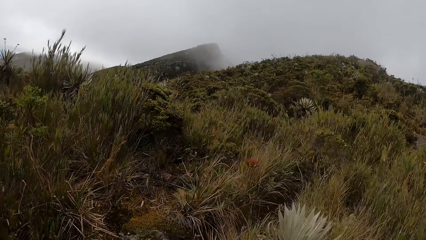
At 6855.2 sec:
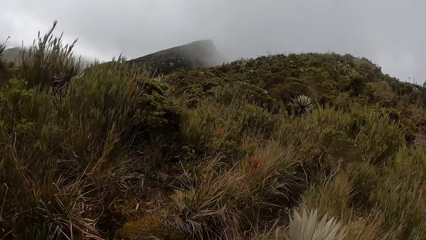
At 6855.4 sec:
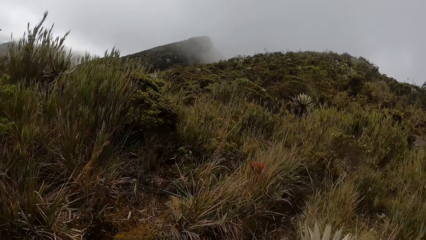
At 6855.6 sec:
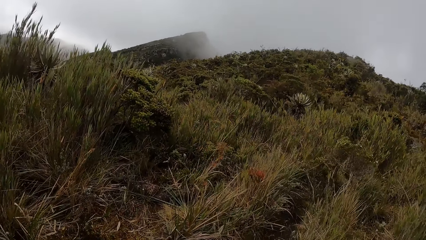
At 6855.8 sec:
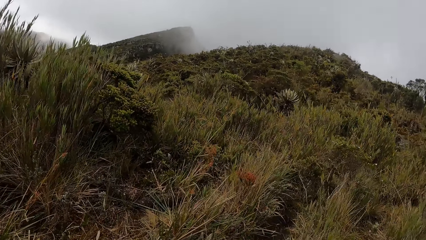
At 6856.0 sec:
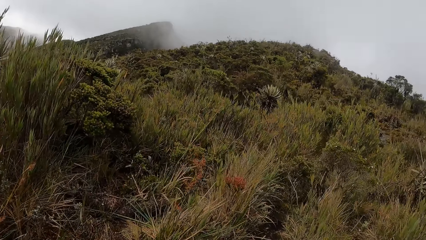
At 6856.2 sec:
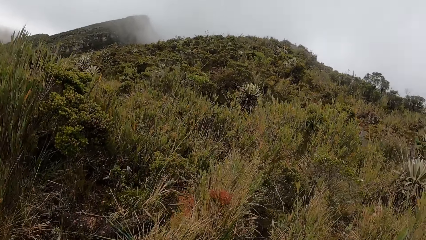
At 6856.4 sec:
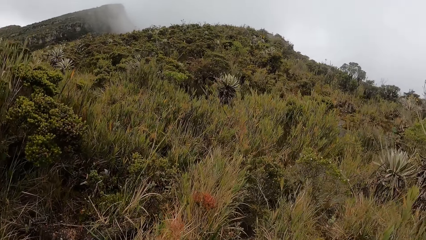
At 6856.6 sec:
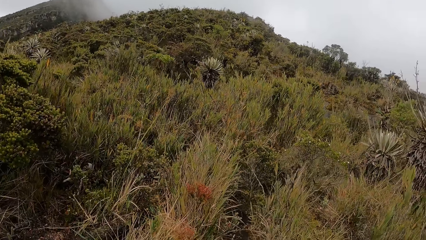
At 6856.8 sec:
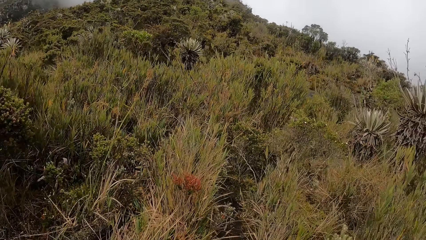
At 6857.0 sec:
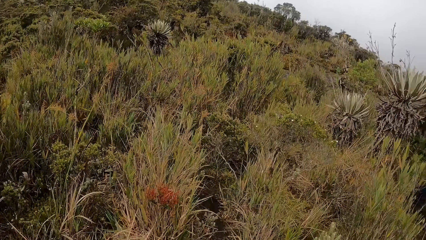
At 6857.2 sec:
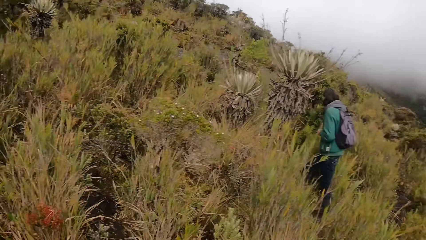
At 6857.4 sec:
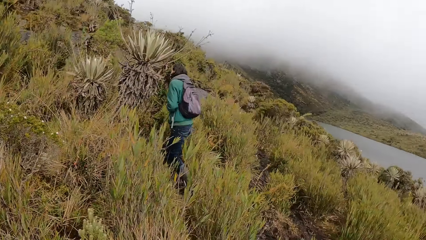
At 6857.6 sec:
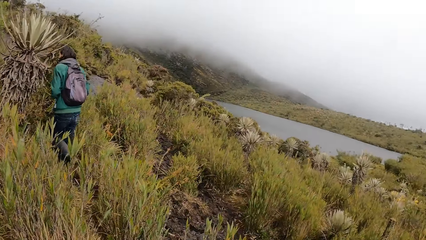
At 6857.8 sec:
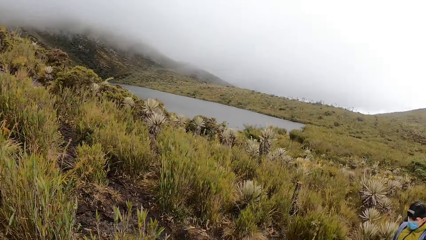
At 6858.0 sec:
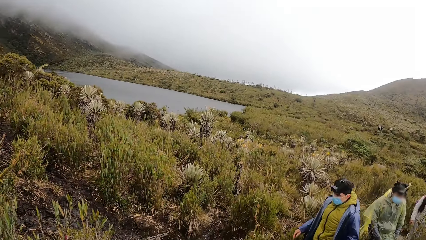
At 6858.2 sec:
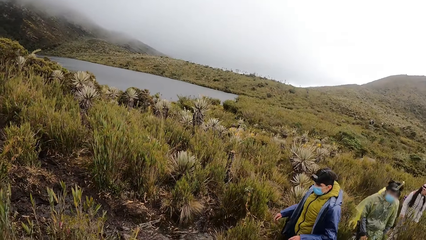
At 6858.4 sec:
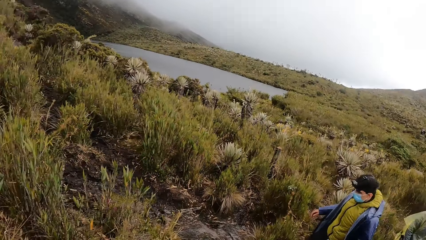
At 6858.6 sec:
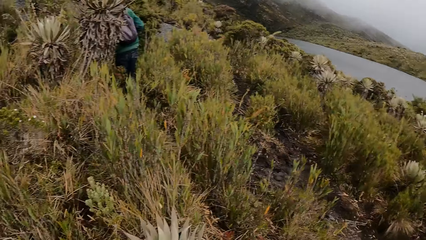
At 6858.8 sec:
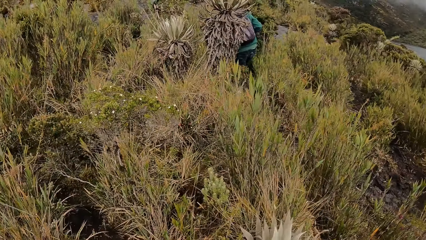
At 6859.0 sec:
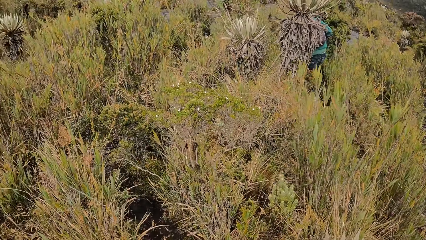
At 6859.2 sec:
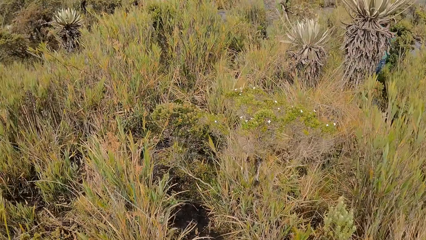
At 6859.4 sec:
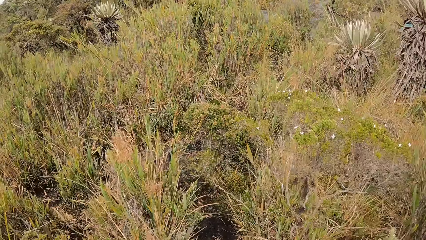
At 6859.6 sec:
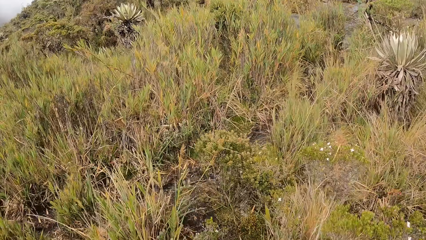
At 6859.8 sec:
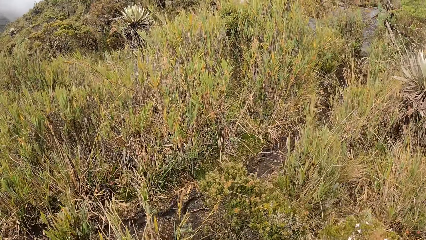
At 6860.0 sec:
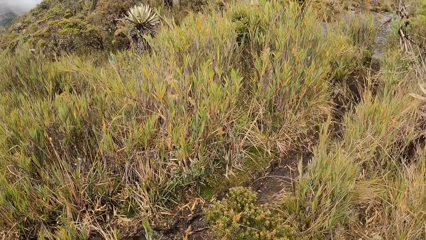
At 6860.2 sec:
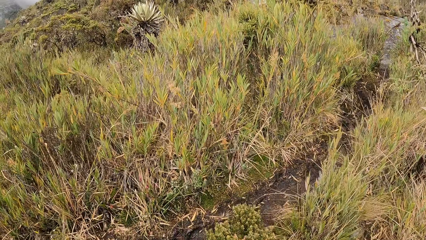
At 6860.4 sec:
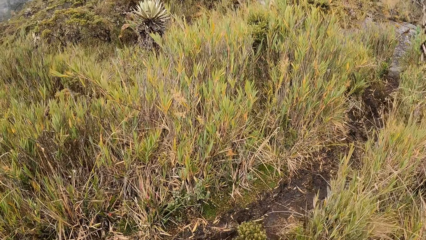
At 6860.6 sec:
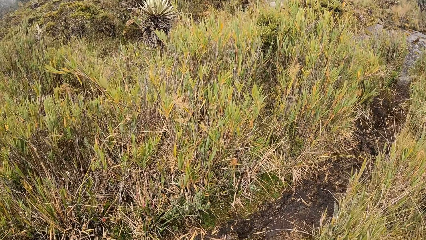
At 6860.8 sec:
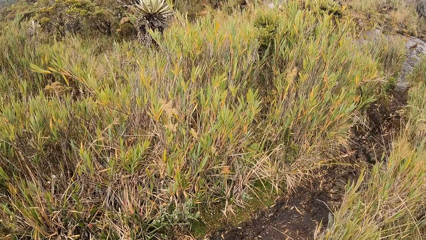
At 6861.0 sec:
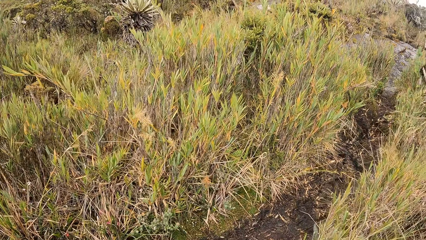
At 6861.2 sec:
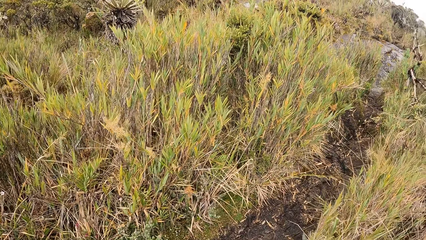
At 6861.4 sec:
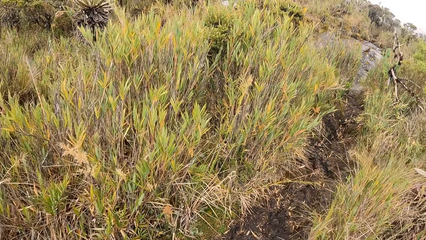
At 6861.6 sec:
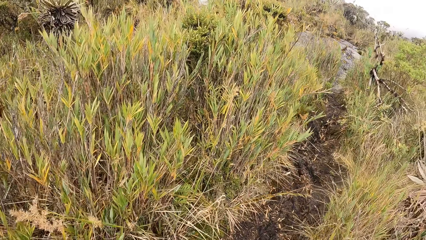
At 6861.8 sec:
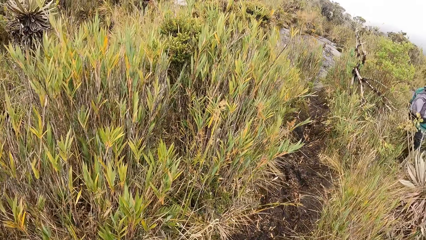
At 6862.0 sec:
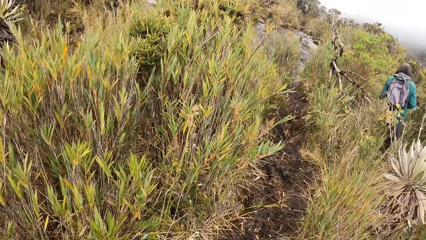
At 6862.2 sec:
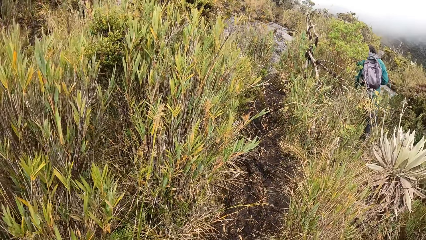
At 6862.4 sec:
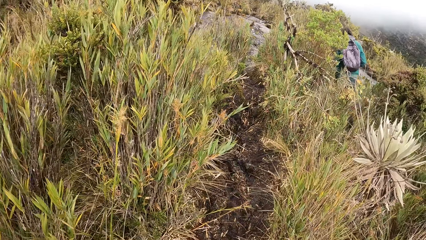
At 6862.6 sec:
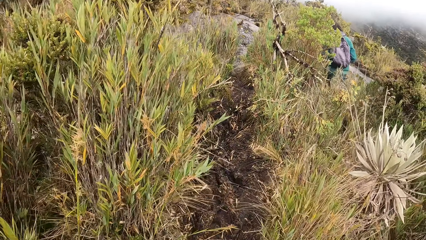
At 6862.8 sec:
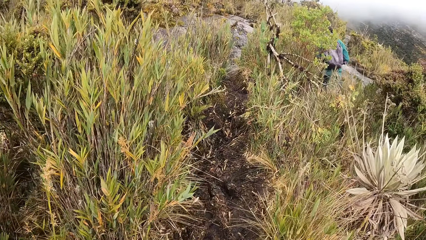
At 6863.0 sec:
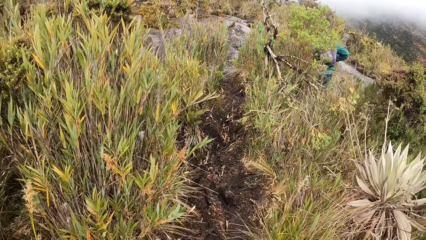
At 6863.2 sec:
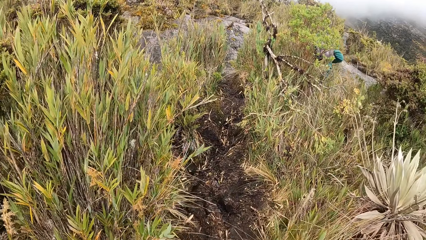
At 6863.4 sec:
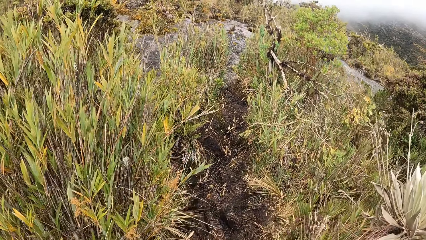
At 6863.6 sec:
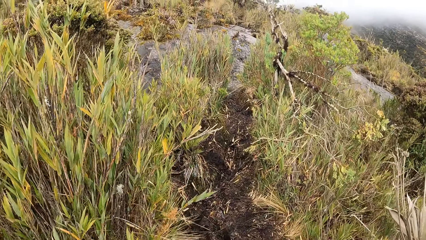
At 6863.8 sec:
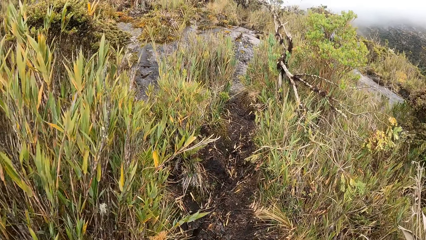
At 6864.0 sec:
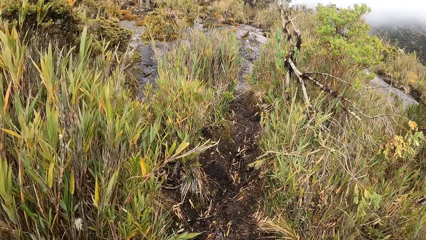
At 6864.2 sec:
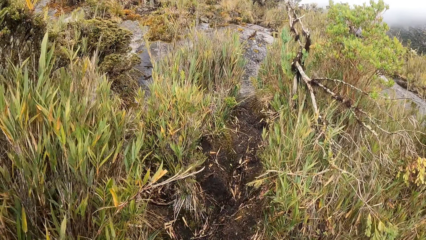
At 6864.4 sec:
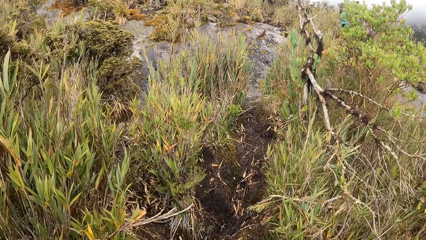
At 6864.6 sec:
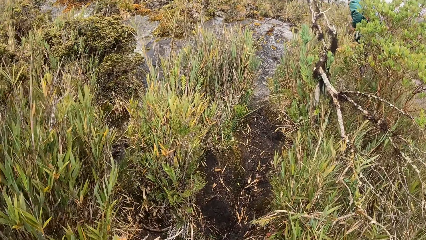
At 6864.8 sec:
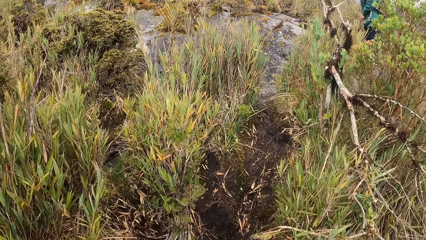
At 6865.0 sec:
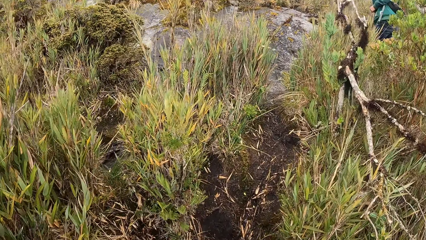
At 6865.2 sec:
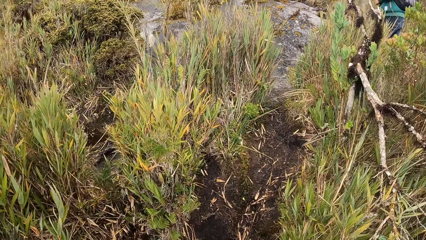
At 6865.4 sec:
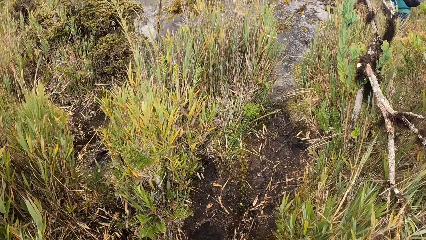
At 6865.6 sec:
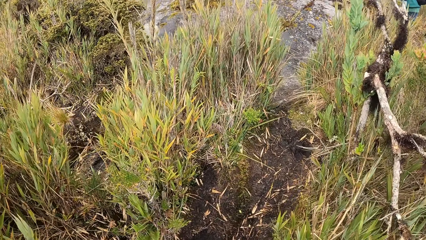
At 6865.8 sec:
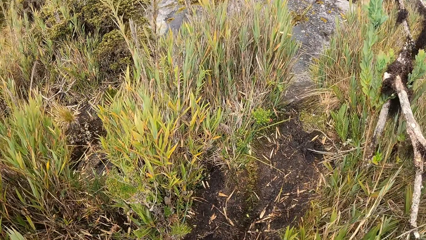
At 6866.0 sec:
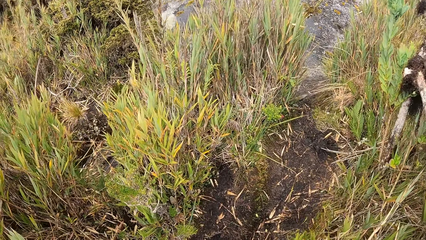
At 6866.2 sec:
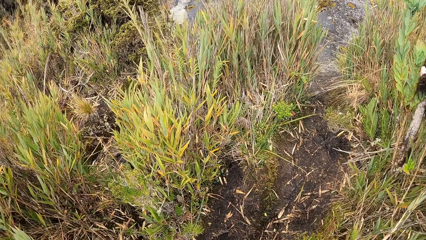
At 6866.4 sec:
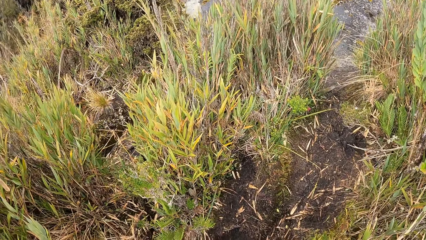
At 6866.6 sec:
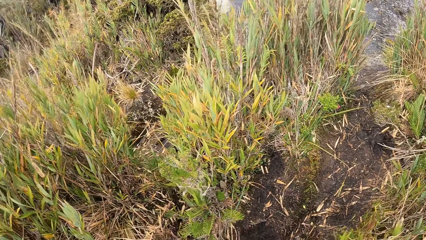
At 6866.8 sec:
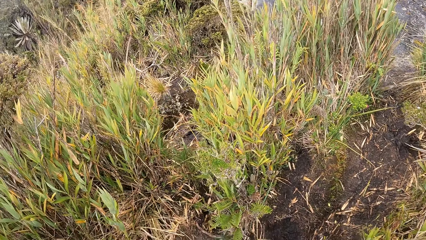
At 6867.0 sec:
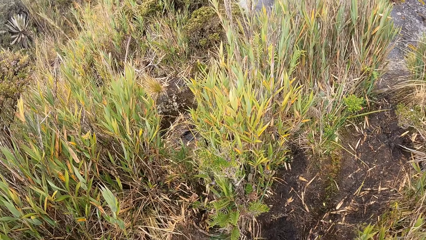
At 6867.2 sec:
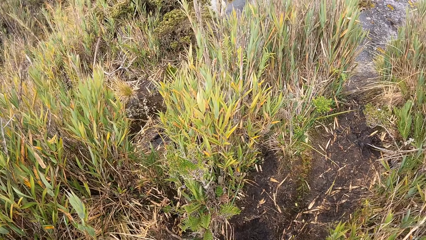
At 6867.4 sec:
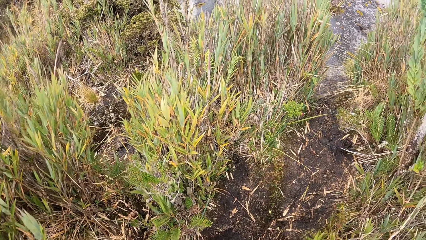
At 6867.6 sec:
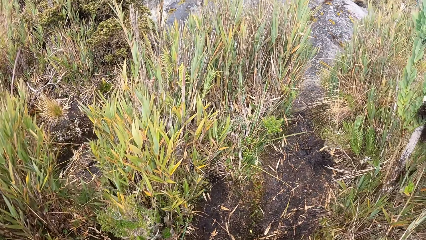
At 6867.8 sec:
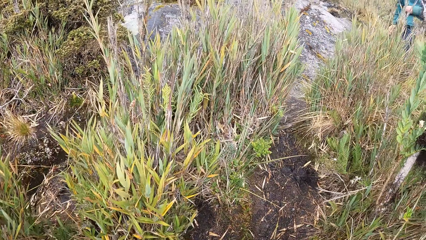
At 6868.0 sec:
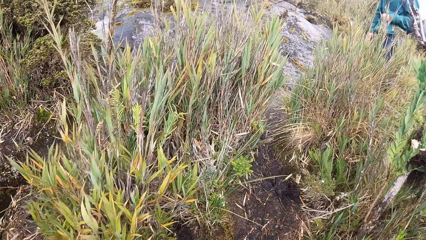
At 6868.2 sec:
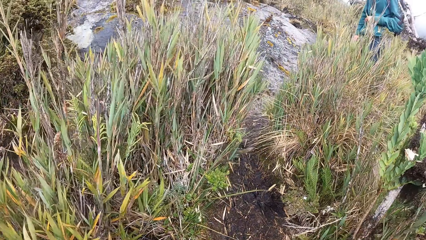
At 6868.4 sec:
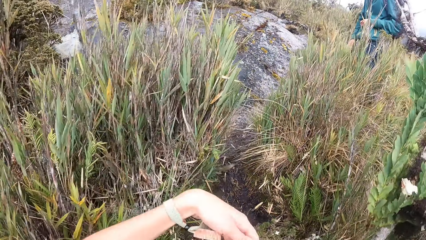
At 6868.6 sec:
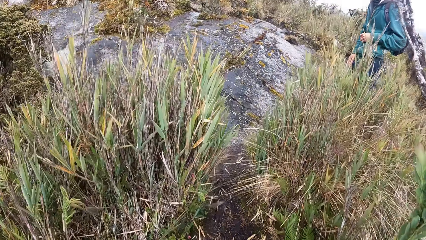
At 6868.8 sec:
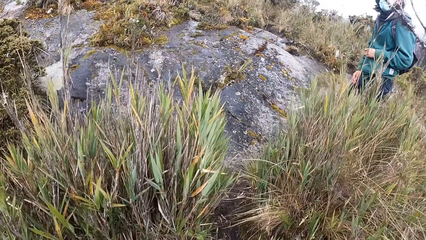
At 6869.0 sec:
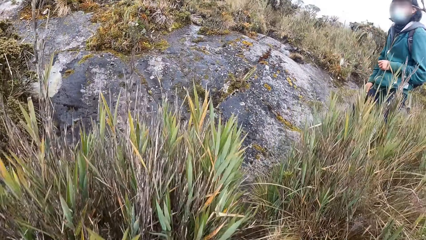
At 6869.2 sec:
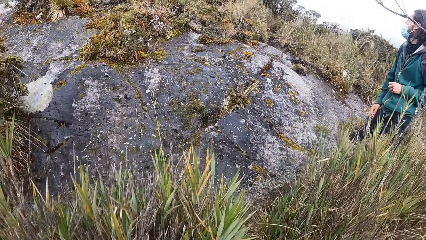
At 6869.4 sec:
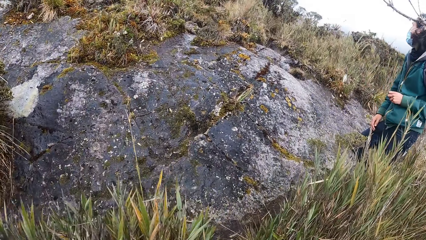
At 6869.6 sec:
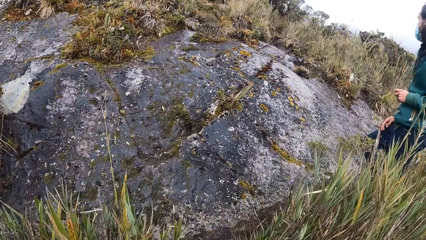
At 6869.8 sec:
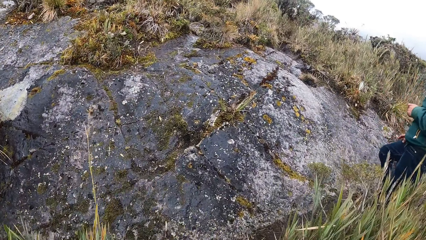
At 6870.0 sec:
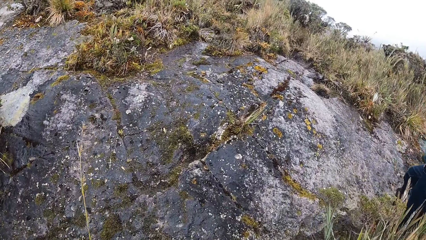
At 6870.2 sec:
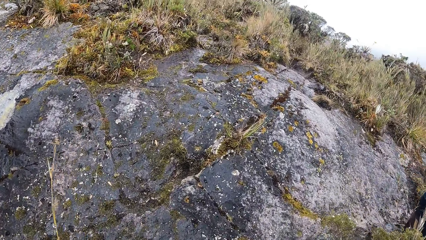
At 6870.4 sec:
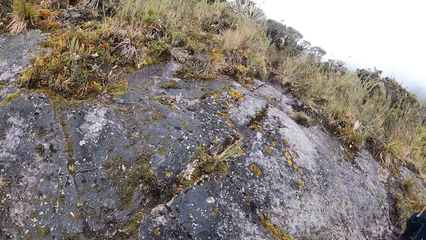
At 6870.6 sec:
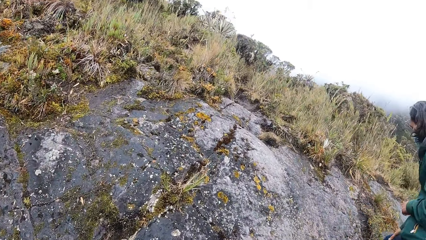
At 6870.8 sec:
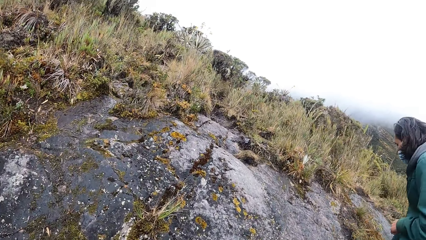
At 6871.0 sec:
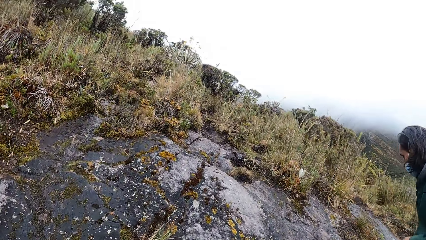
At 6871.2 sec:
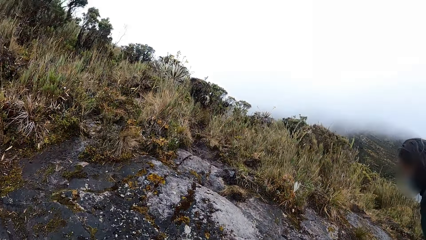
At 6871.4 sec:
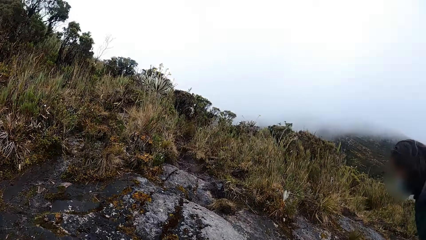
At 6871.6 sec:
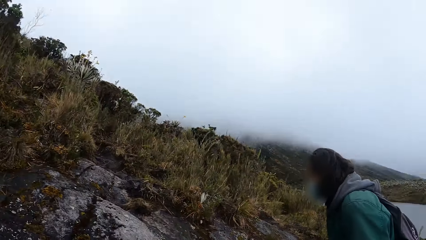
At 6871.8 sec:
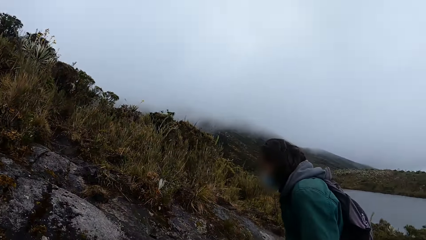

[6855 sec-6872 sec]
The camera wearer looks around and walks around the mountains.
